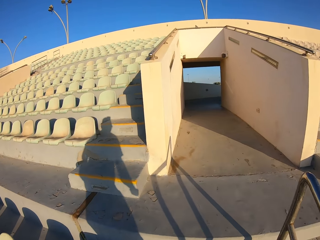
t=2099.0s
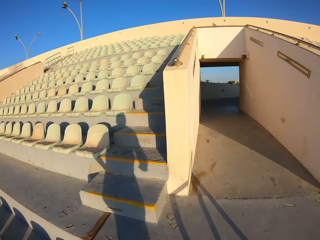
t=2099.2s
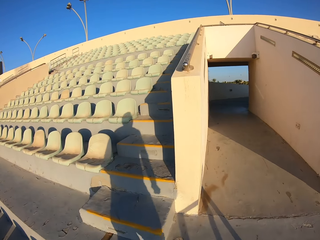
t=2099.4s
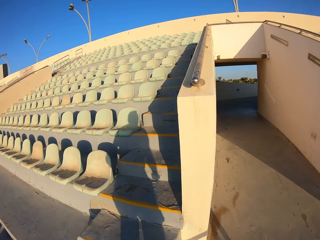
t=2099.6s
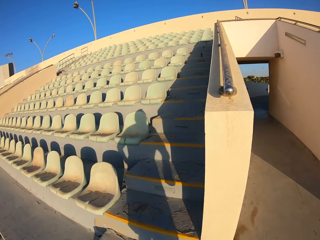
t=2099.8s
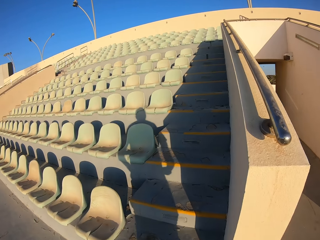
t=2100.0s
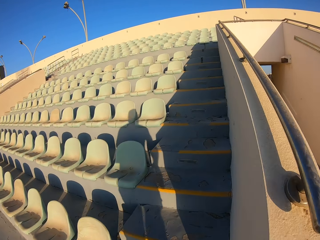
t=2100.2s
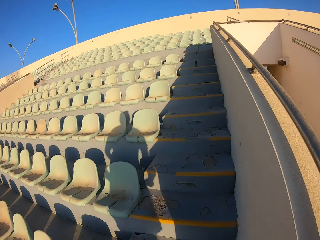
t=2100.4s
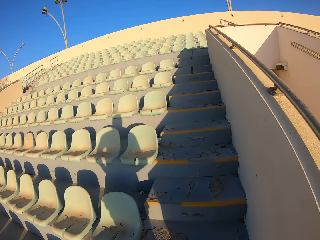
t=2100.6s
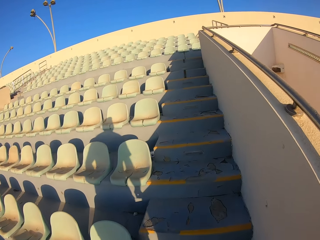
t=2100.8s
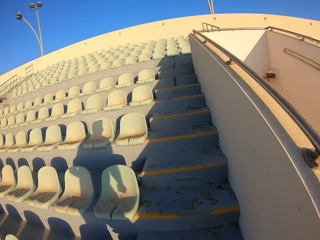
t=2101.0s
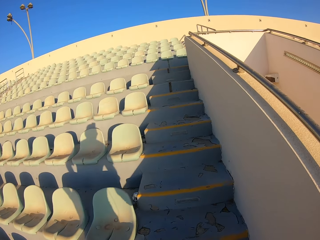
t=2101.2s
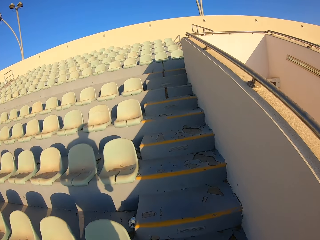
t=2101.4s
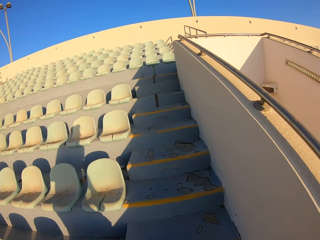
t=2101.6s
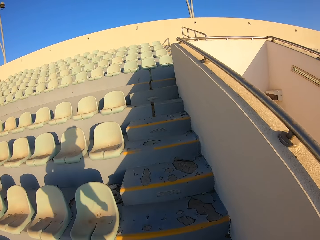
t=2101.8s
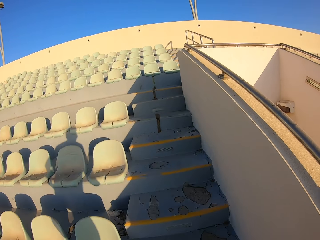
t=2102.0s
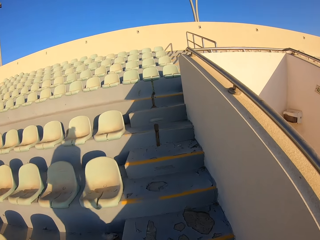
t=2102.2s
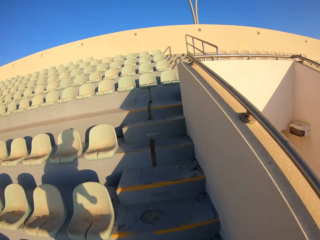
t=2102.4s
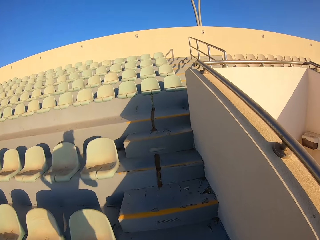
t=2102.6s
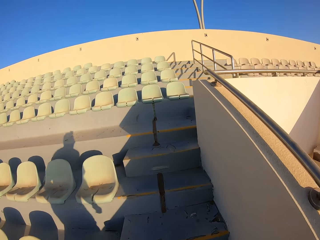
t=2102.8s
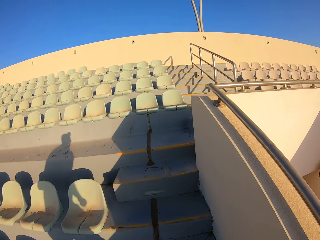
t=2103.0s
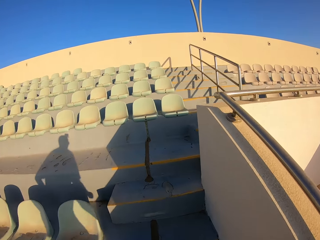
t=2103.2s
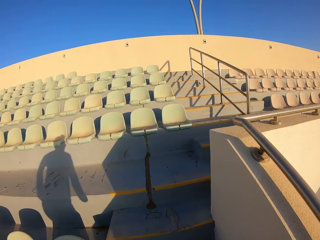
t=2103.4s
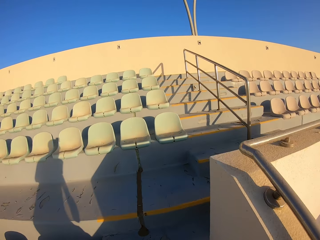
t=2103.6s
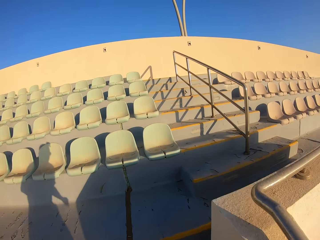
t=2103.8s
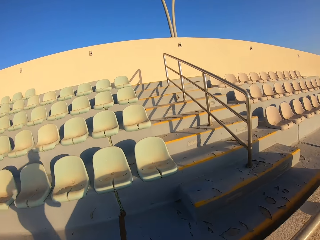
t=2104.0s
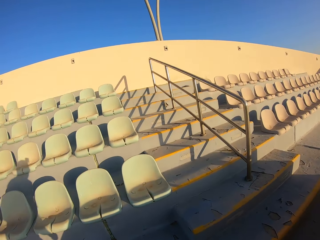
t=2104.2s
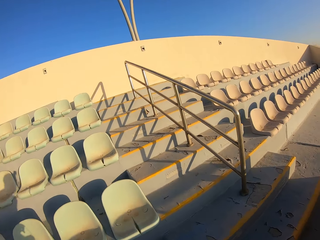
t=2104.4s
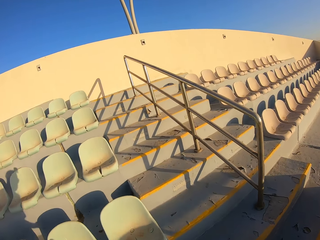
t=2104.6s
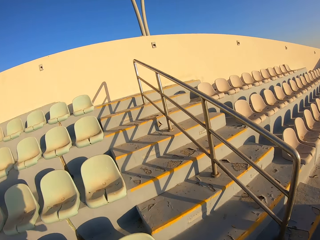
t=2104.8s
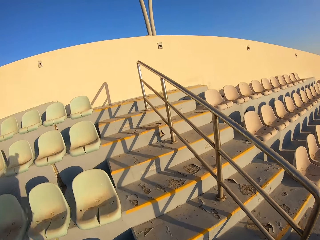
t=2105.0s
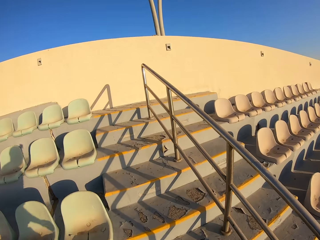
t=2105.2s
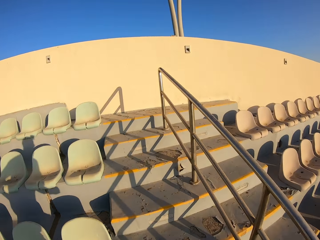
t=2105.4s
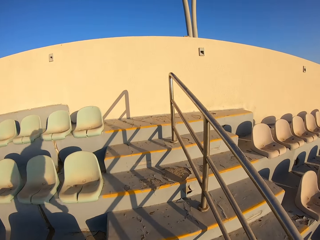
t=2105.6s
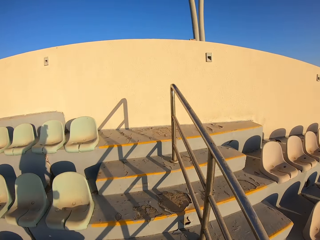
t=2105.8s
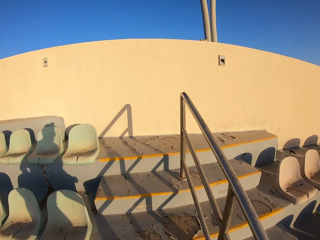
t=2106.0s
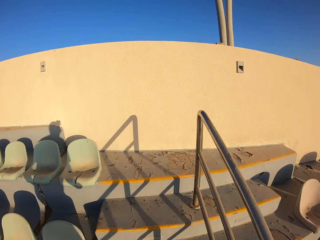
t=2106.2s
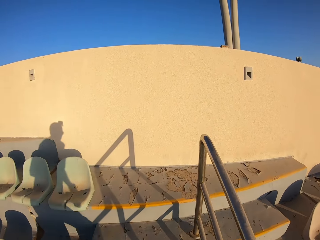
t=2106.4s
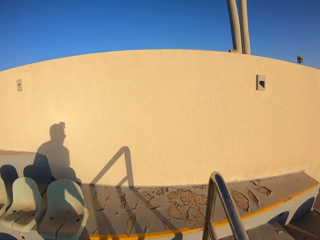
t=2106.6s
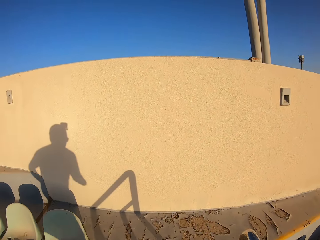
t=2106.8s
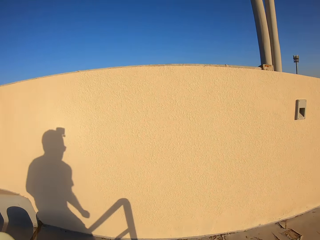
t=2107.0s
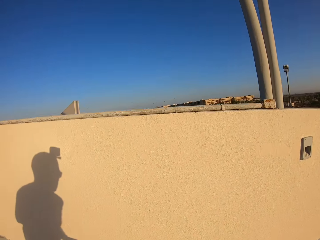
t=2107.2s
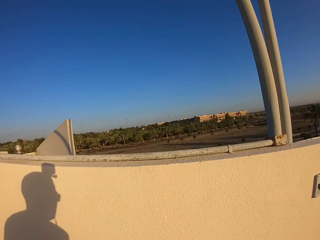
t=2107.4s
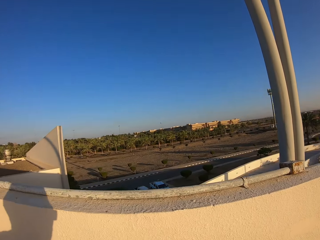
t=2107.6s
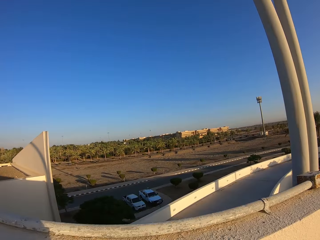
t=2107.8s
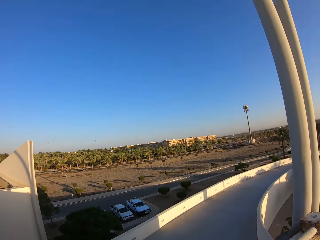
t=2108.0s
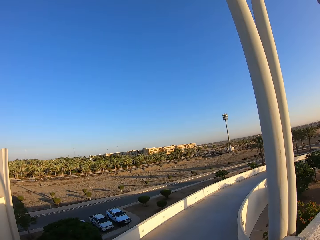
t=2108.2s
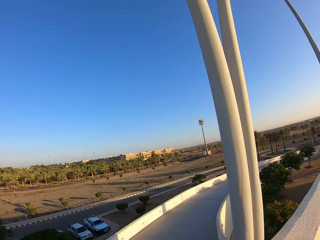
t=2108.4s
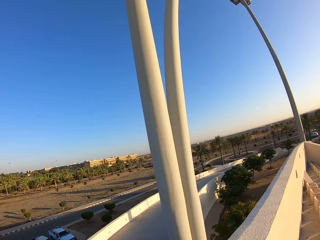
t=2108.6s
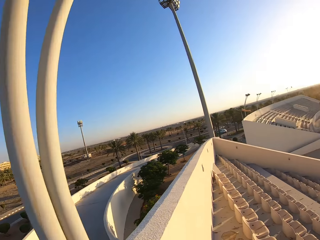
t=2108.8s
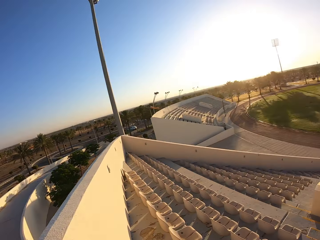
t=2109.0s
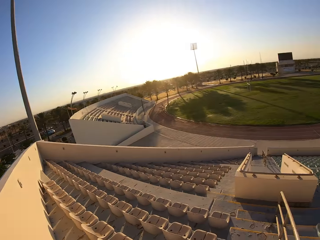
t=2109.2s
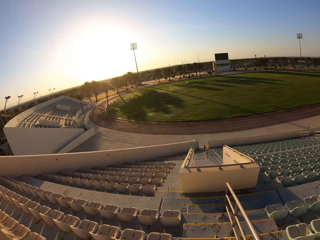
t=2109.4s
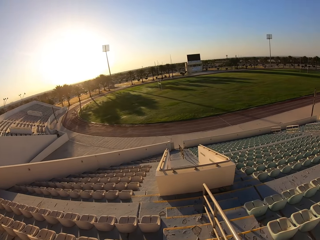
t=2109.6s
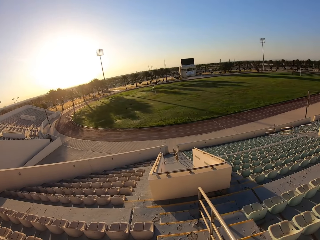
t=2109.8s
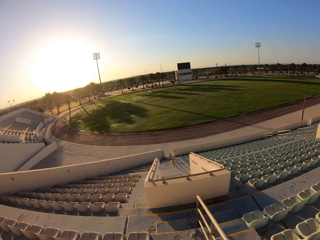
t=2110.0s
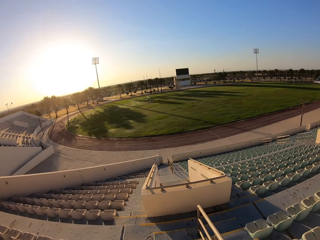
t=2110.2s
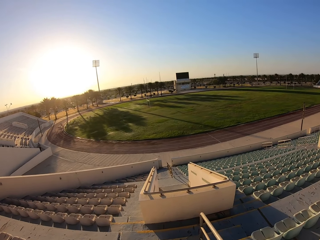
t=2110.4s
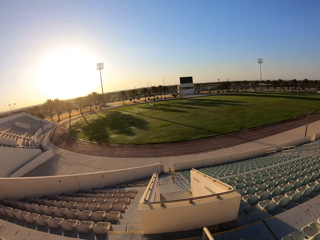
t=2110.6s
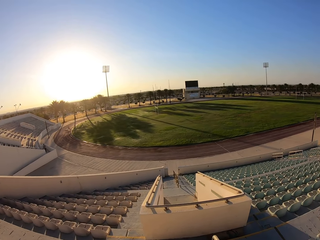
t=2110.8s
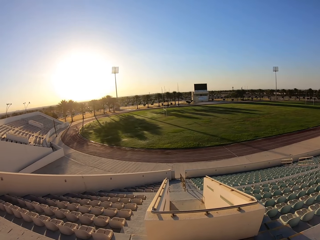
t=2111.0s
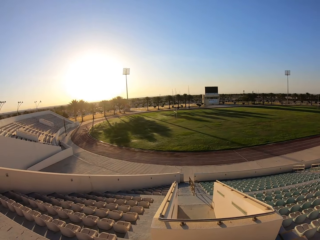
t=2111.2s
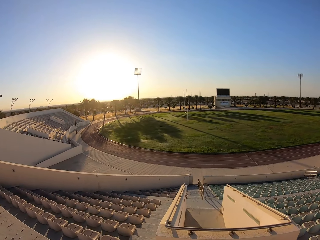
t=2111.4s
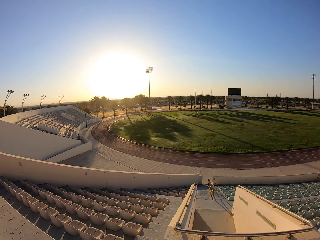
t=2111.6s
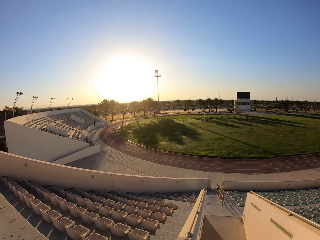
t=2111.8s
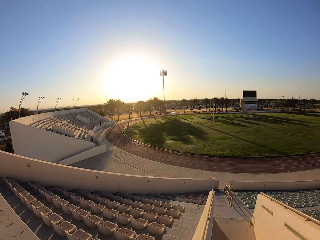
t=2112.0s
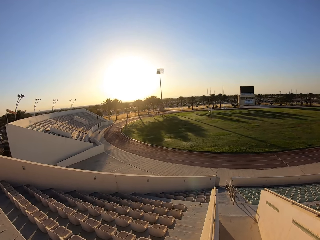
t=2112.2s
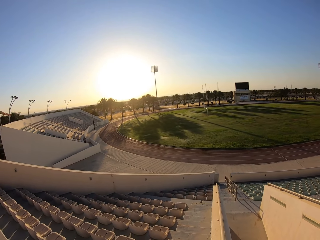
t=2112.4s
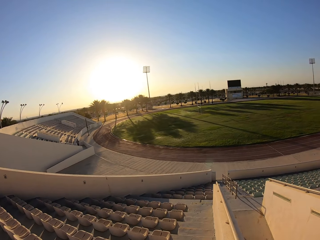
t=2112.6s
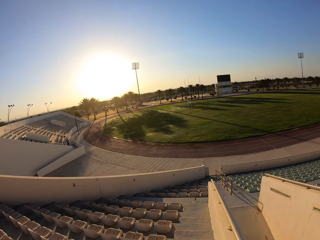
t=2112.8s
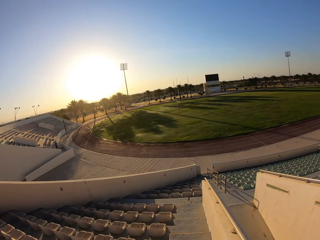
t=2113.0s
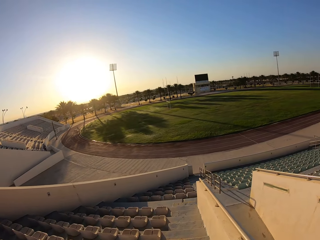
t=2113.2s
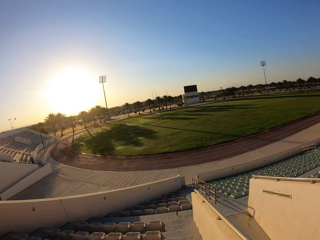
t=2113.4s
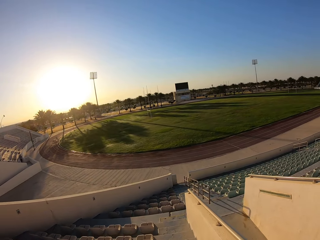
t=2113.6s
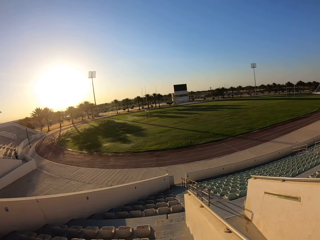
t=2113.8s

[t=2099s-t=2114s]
The camera wearer looks around the stadium. They jog down the stairs and climb down the staircase.

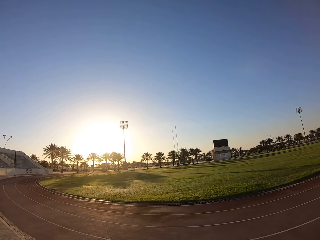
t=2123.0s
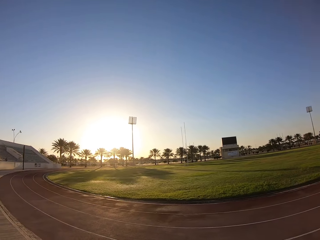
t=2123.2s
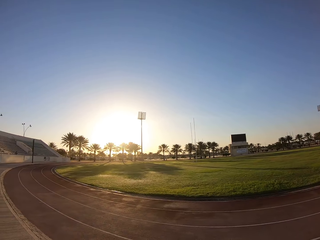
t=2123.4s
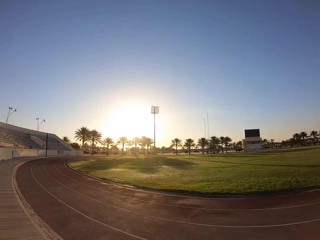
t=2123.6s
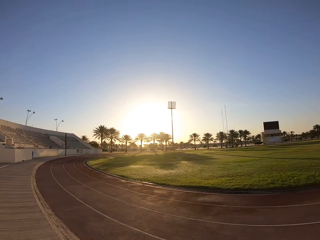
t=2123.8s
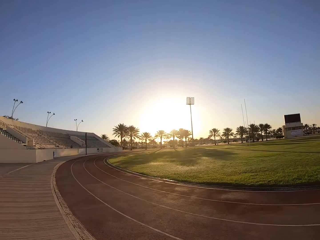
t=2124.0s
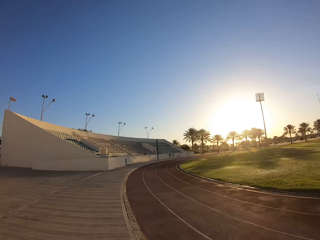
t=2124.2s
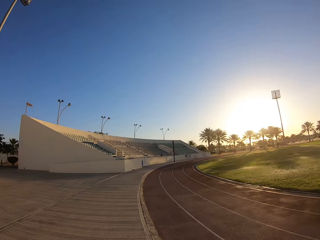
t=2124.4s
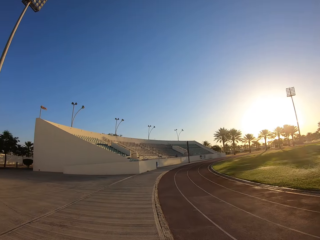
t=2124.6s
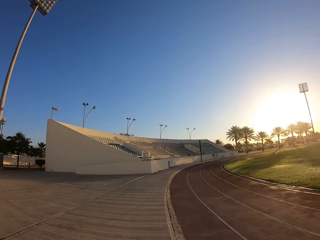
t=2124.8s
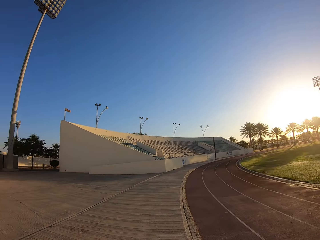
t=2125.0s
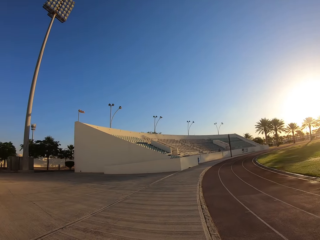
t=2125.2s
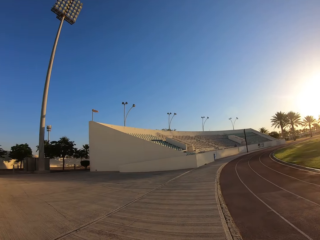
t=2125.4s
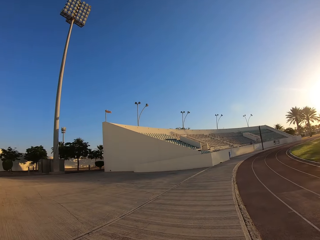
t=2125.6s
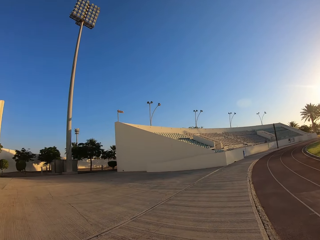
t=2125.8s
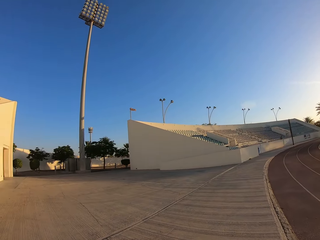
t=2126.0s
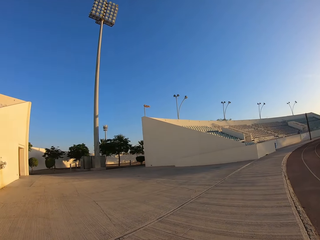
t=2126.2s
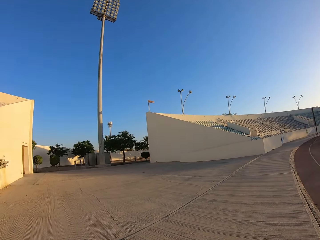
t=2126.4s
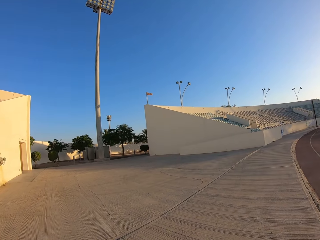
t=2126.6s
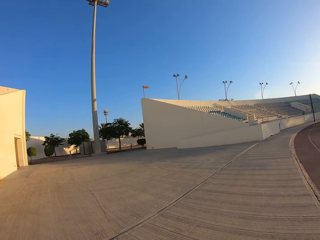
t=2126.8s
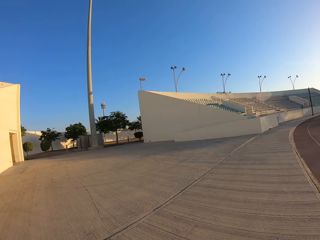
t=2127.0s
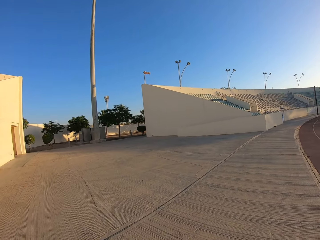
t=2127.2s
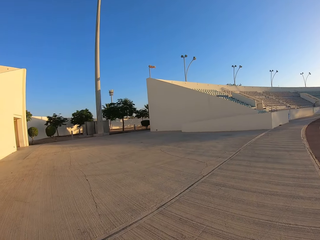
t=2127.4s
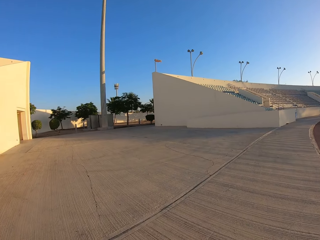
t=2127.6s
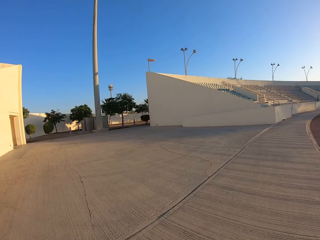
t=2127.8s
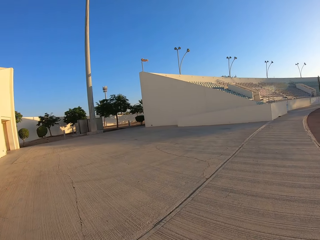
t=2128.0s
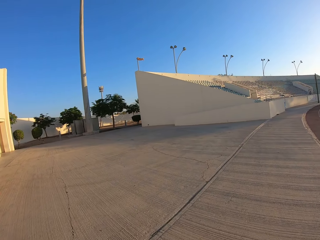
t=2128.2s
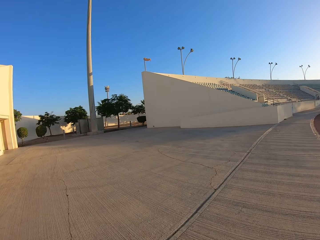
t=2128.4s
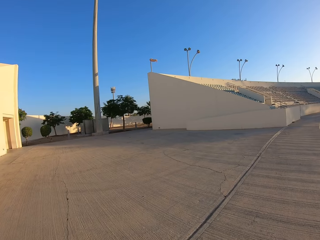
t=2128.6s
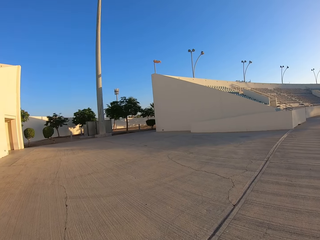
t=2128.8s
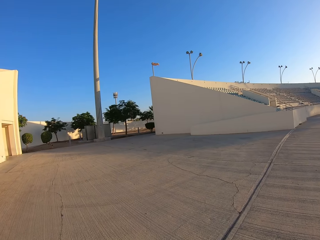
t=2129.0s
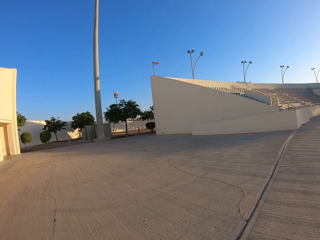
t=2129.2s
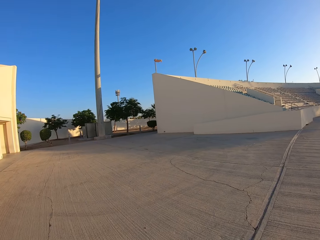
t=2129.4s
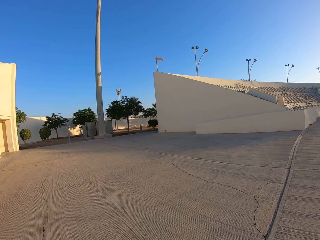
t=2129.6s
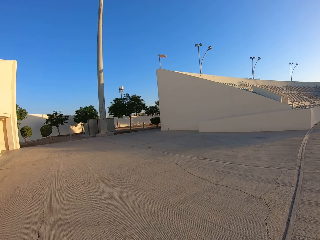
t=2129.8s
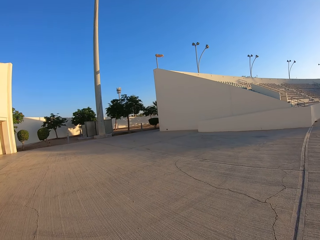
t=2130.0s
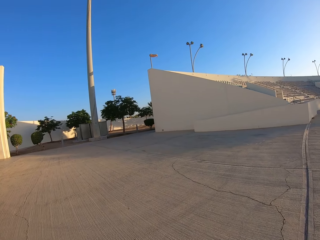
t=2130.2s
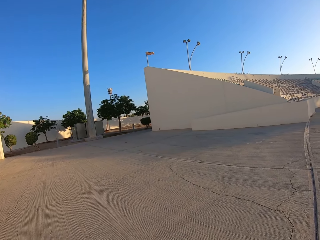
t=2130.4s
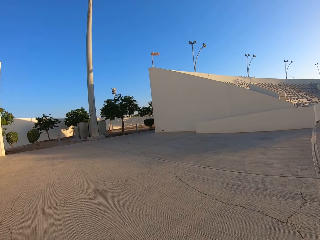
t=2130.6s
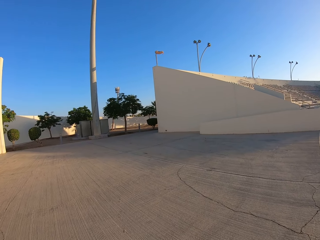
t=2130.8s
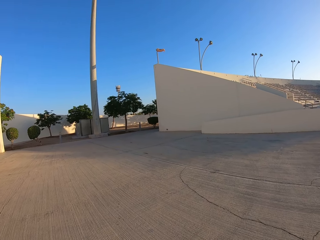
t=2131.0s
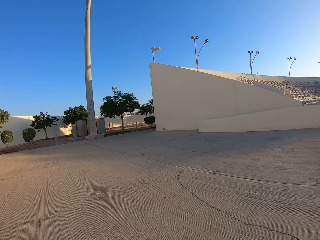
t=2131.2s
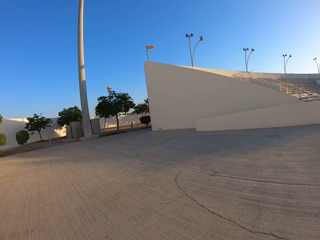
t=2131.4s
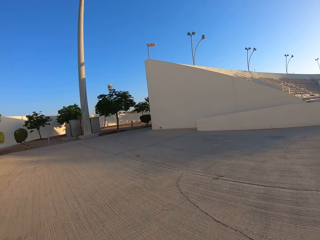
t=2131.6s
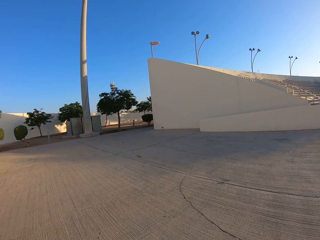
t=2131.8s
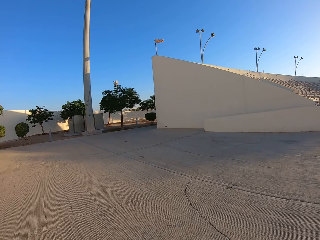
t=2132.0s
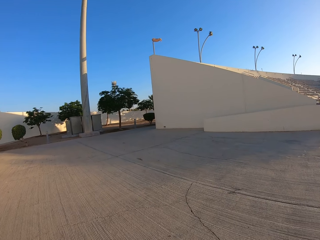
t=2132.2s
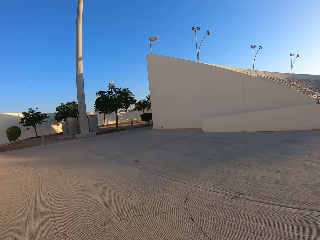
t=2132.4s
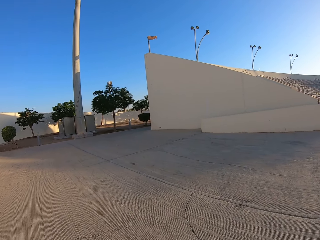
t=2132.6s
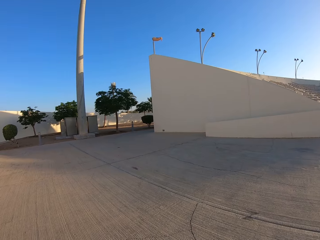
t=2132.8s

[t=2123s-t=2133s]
The camera wearer looks around the stadium from the ground. They walk around the stadium.
